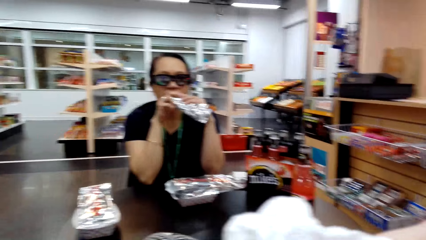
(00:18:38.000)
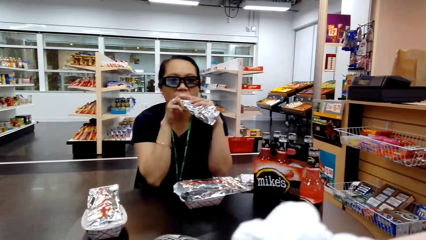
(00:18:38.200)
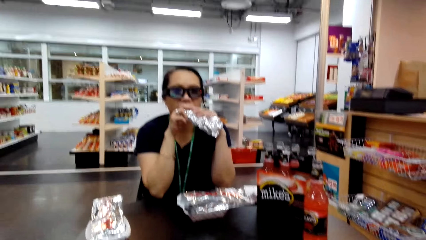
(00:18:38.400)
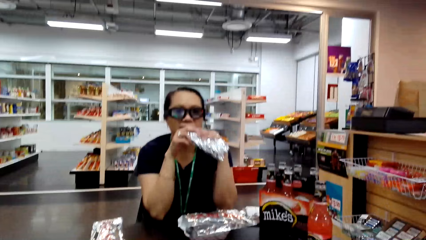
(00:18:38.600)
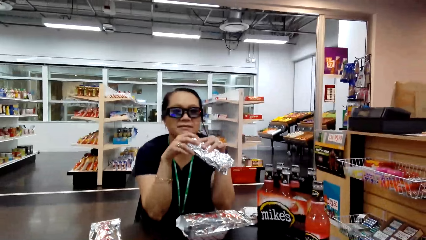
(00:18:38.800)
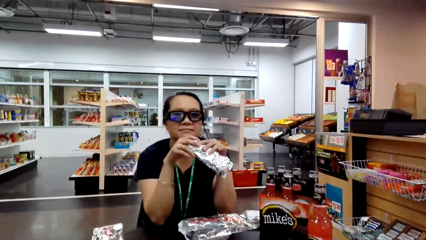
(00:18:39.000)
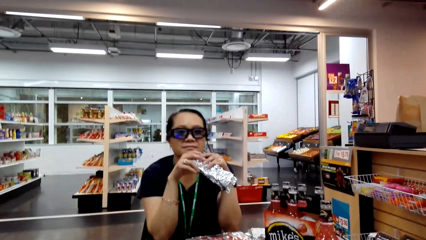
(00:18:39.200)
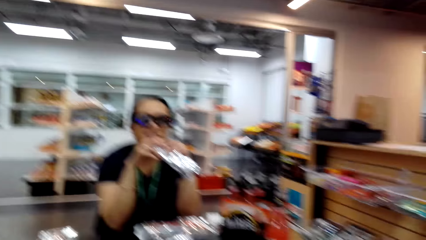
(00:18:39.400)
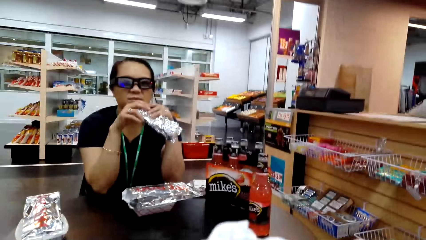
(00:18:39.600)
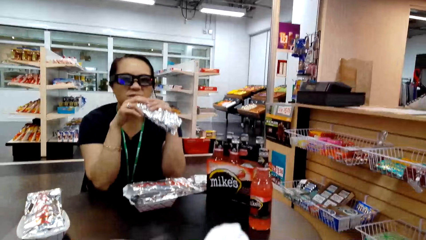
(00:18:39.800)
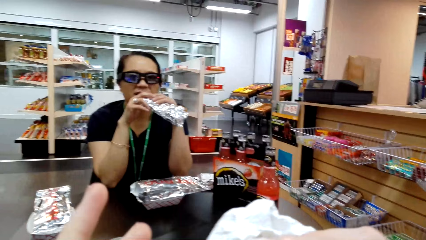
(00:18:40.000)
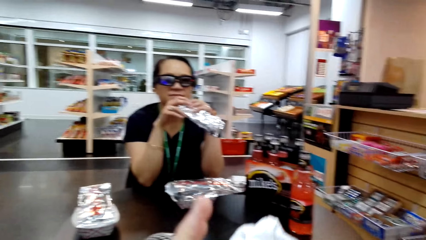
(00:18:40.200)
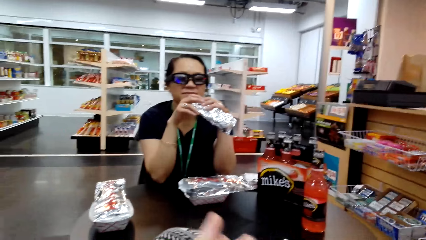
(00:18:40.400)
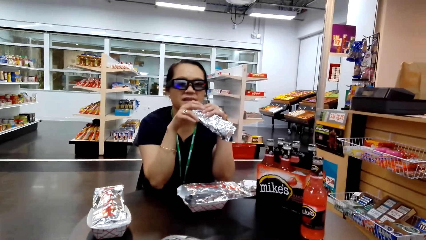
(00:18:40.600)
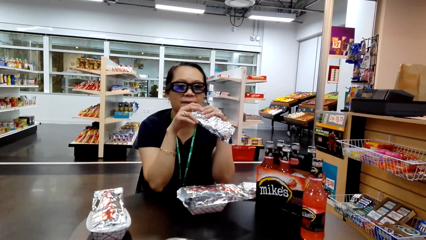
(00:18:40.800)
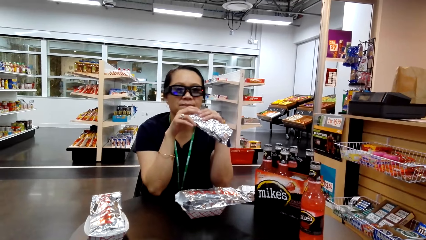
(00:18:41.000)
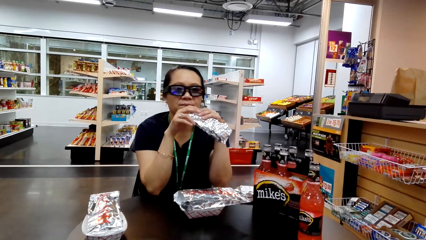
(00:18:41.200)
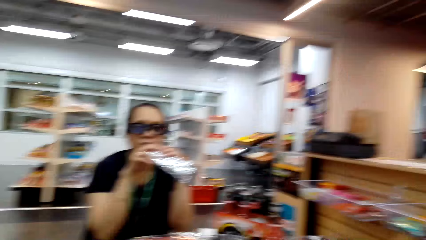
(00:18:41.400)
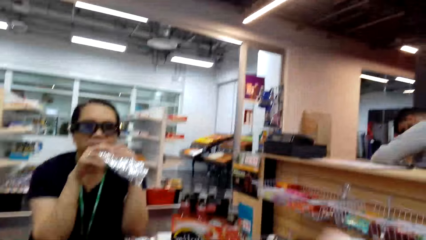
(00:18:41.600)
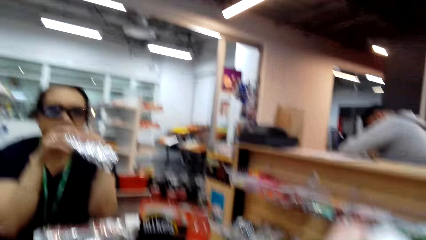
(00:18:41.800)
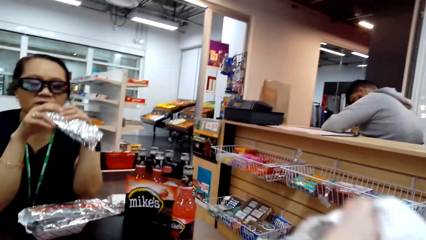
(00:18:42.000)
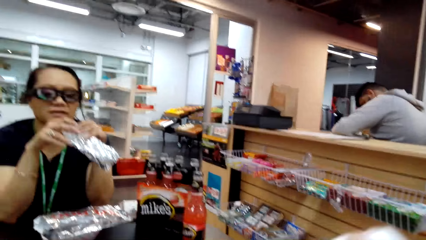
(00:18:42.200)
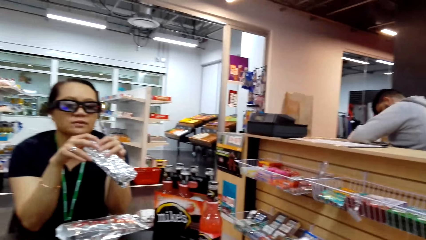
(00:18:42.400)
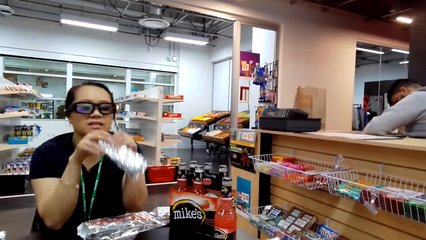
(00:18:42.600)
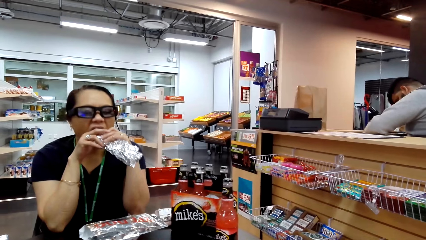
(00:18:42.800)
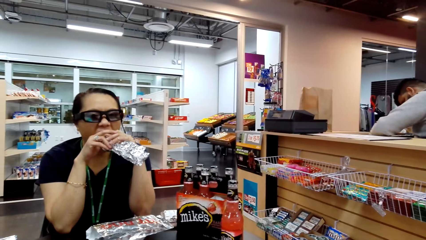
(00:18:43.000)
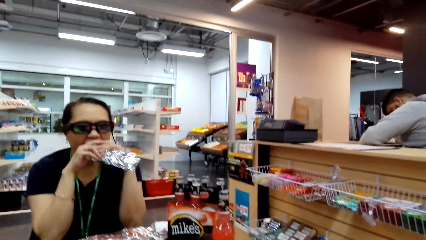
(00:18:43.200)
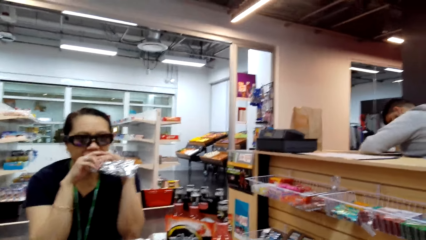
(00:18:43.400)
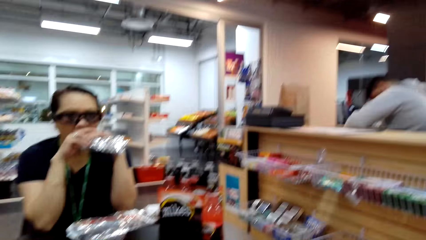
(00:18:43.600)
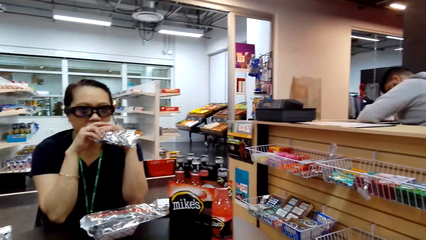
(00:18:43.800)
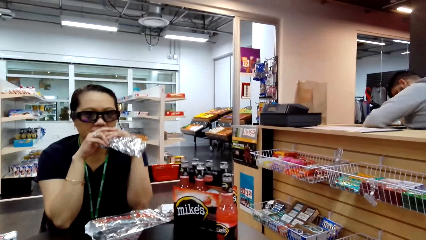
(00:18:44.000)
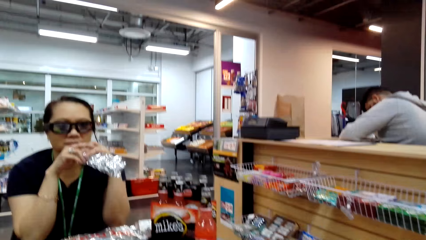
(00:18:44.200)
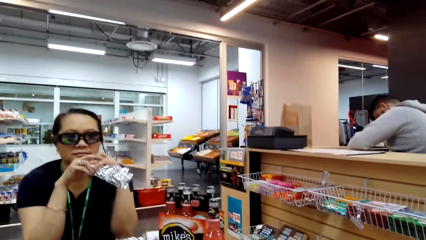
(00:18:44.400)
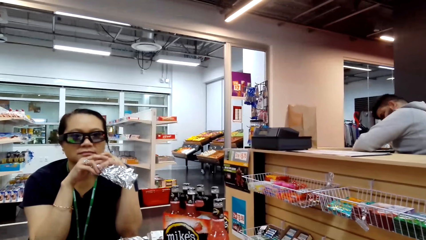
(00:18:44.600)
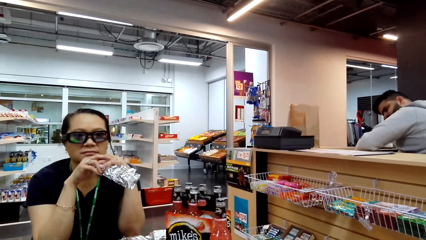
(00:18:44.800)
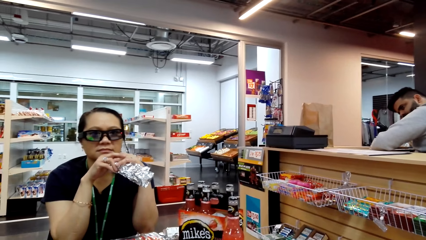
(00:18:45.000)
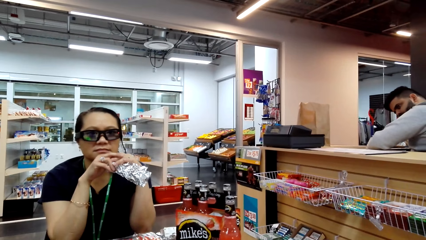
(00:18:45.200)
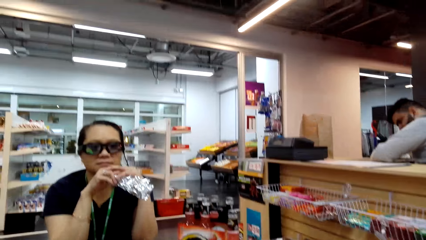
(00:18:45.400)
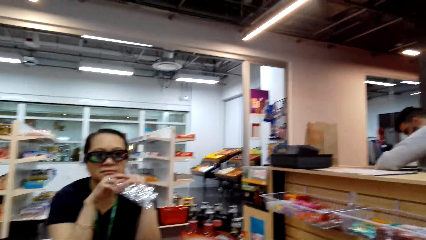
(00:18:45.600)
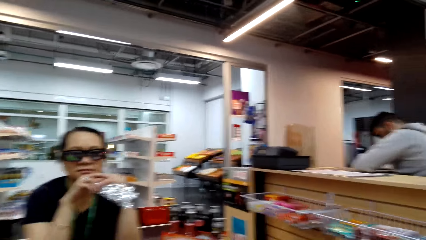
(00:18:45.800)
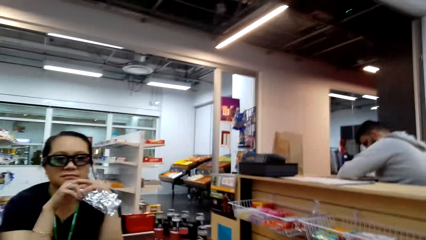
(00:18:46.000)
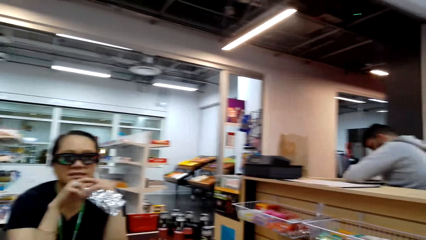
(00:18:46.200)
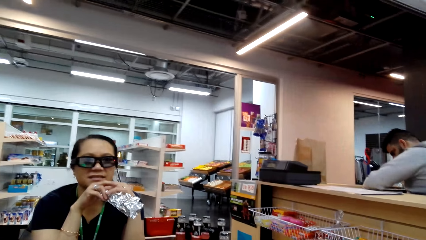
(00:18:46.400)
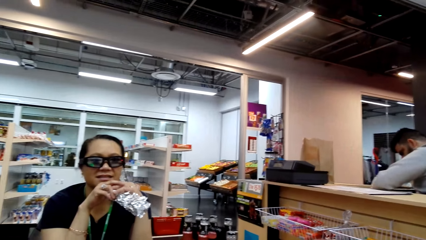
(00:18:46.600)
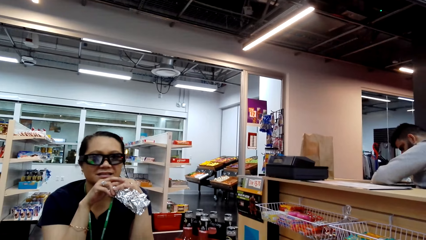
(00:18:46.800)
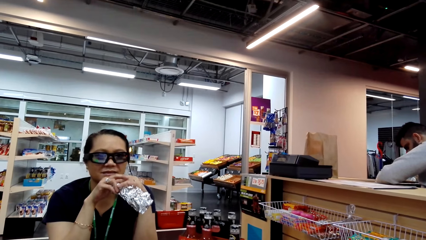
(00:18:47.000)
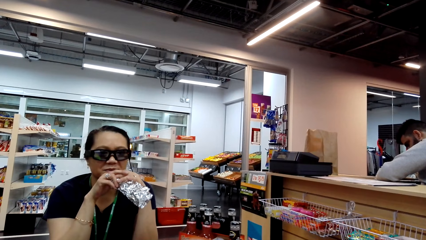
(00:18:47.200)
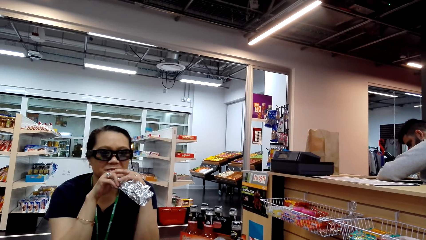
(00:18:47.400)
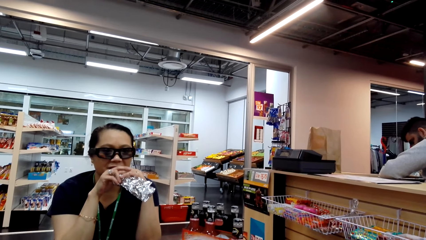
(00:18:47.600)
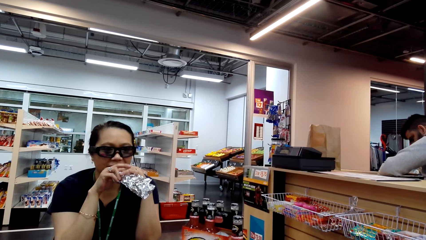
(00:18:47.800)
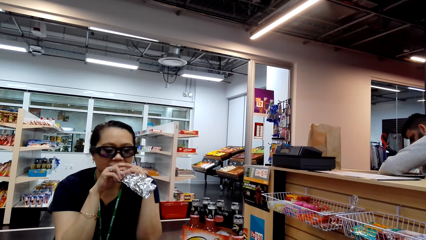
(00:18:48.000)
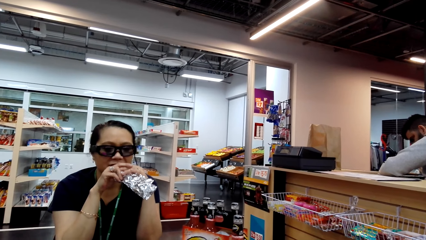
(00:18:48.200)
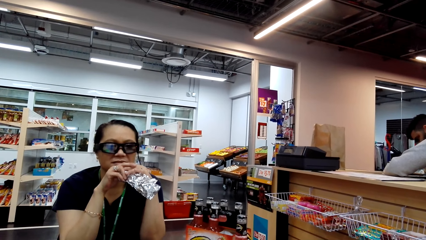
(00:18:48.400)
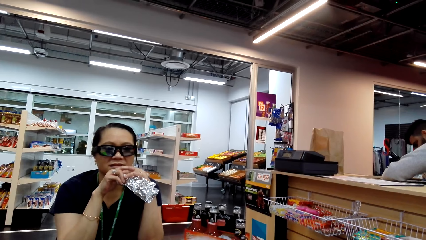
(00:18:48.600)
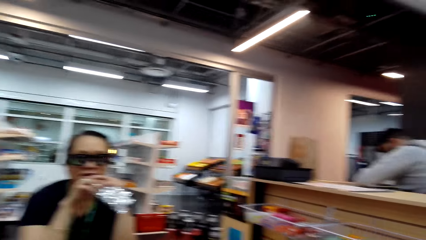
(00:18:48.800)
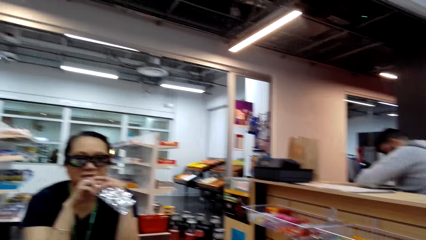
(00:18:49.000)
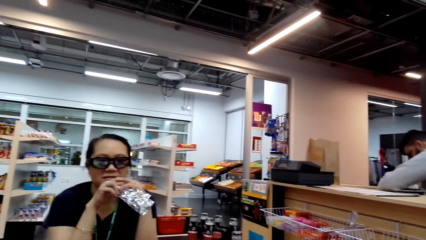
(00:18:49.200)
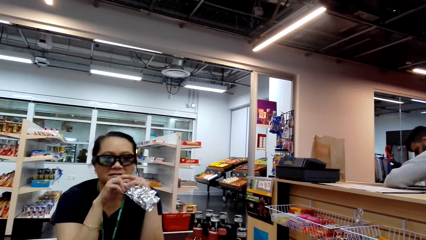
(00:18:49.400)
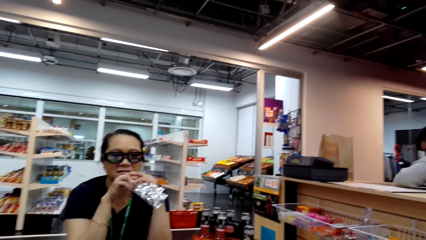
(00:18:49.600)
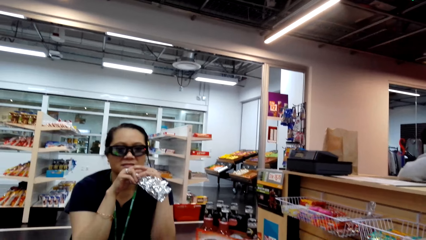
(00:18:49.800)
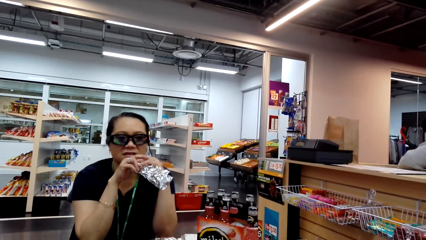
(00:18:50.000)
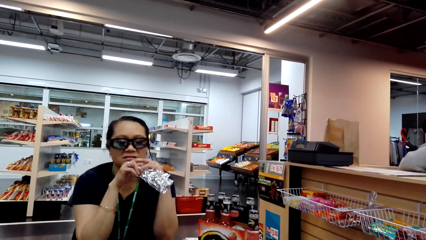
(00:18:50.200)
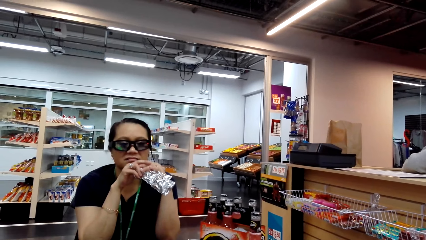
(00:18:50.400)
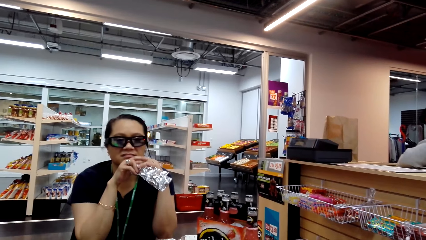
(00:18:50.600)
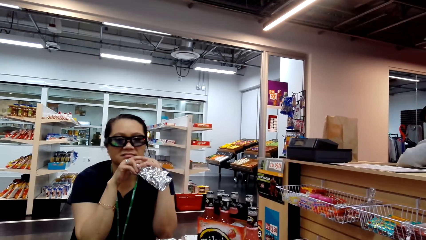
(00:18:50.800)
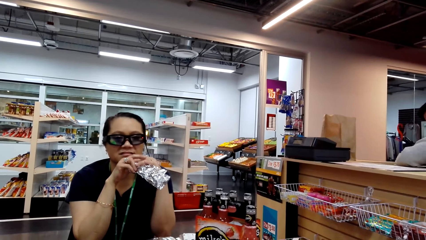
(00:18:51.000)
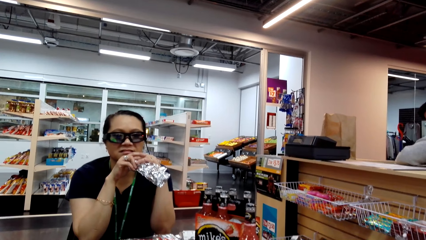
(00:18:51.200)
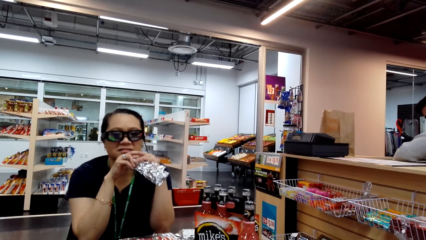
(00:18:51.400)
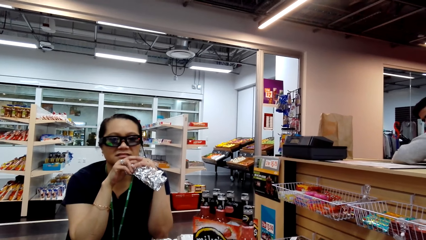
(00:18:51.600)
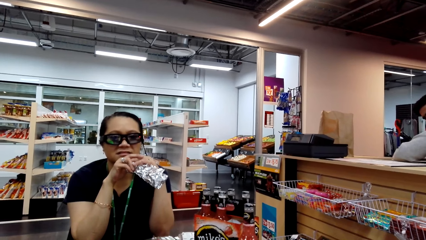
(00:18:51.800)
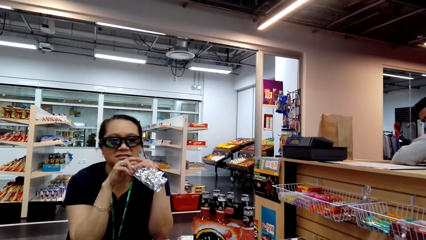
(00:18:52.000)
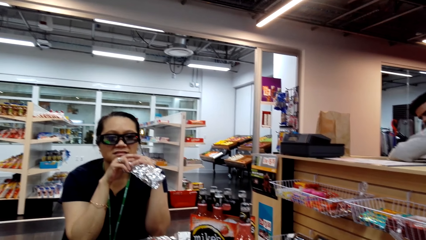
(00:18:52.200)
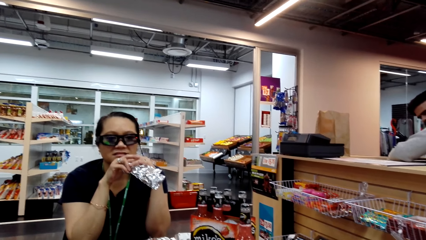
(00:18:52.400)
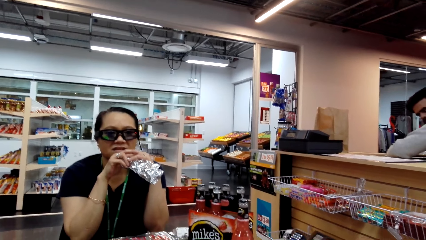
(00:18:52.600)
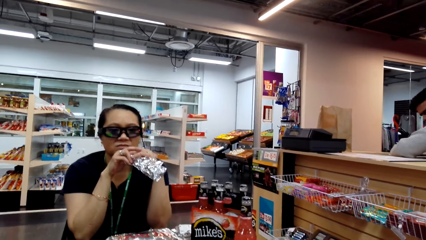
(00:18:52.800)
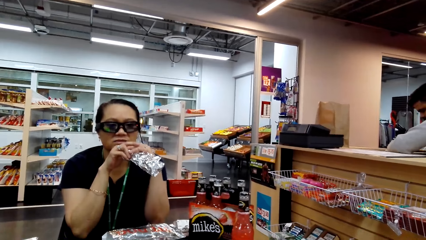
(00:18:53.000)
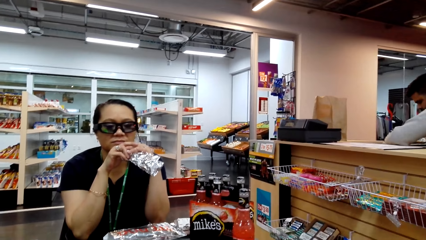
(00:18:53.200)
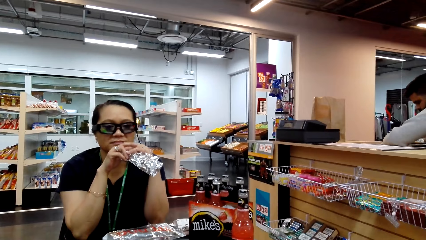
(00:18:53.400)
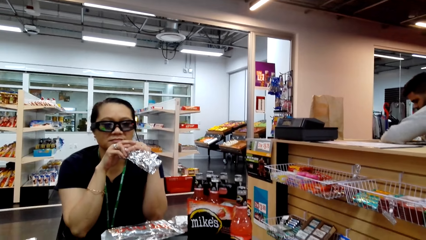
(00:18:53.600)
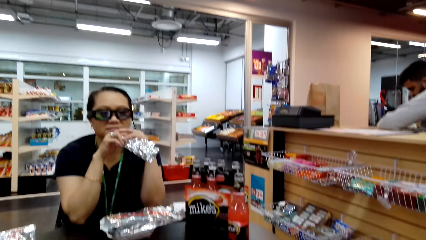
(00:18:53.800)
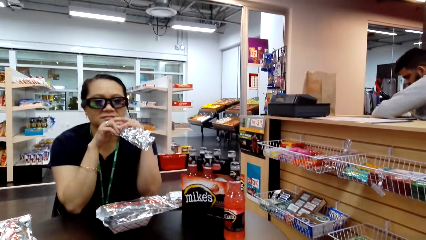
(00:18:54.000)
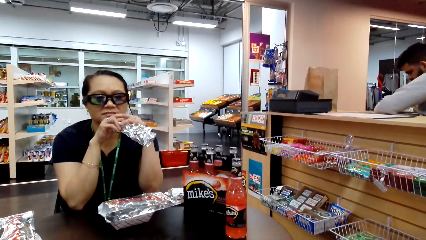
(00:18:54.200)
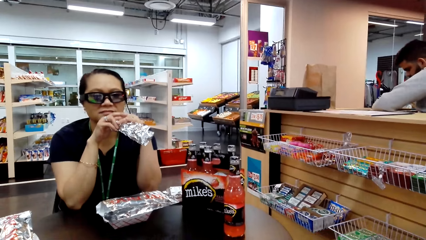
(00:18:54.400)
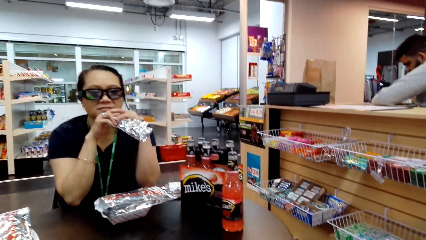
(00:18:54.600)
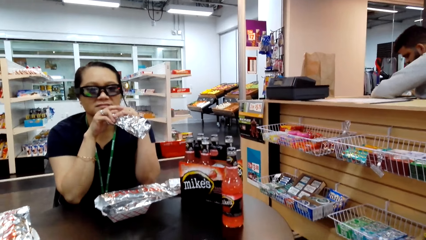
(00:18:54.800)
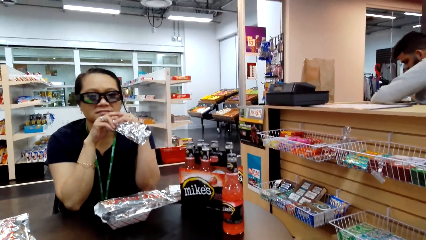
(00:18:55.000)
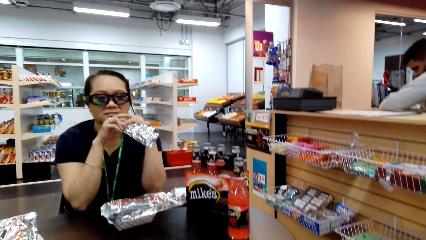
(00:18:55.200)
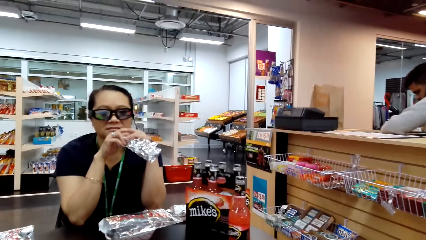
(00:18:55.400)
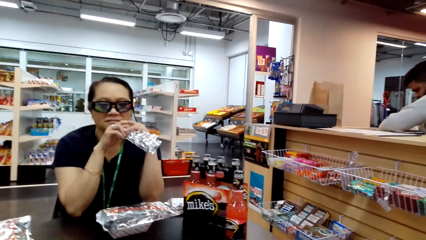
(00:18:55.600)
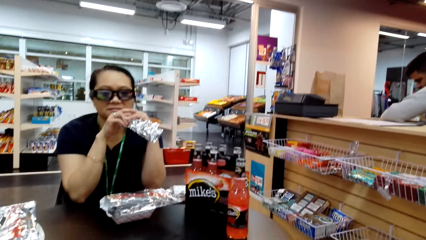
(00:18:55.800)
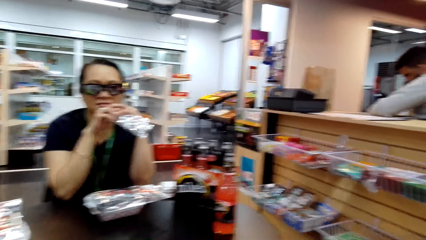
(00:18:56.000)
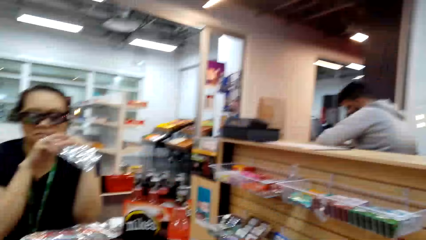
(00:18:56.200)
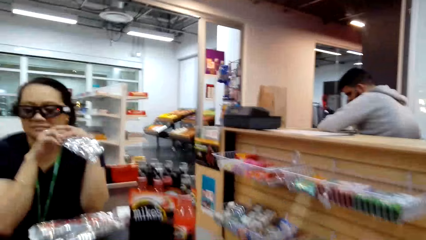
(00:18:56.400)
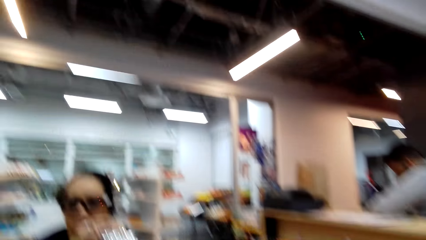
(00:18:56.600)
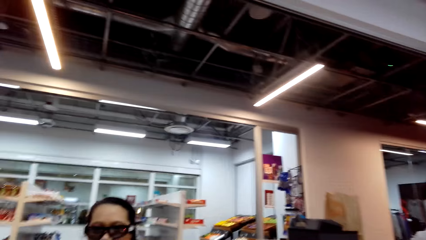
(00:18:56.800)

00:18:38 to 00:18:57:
A woman talks to the camera wearer. The camera wearer talks to the woman. The woman eats. The camera wearer talks to the woman. The woman talks to the camera wearer. The camera wearer talks to the woman.
